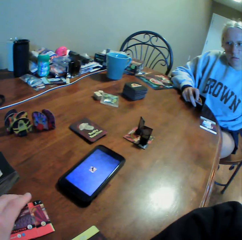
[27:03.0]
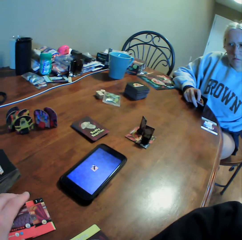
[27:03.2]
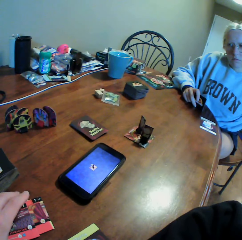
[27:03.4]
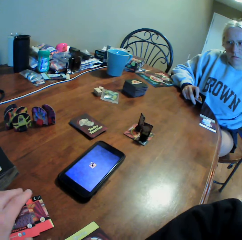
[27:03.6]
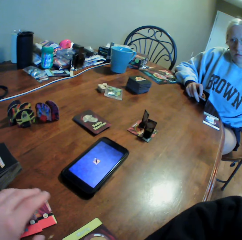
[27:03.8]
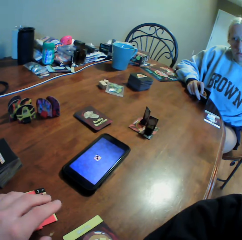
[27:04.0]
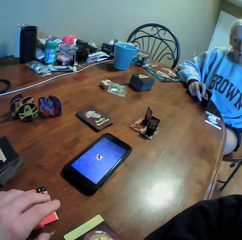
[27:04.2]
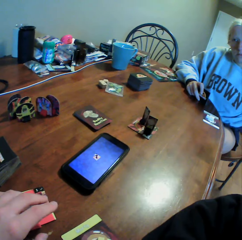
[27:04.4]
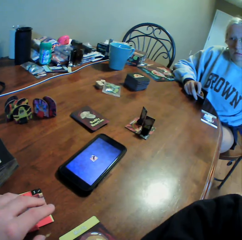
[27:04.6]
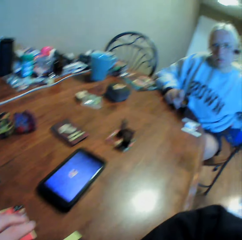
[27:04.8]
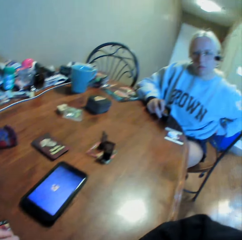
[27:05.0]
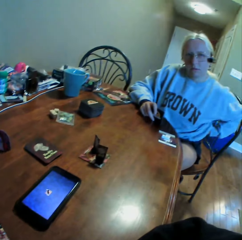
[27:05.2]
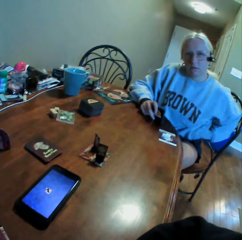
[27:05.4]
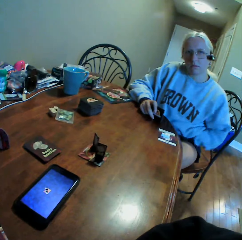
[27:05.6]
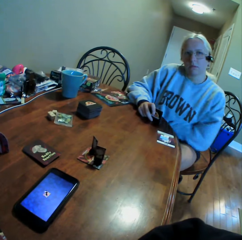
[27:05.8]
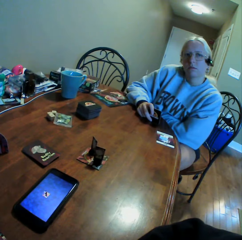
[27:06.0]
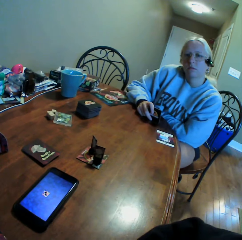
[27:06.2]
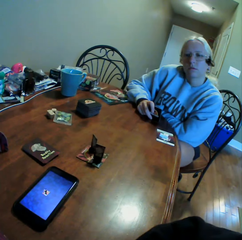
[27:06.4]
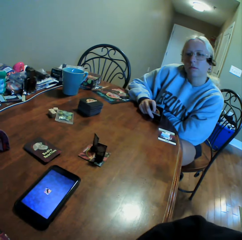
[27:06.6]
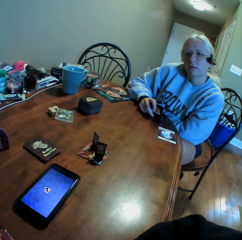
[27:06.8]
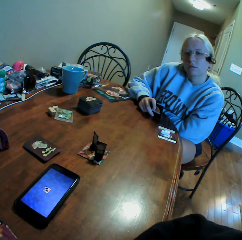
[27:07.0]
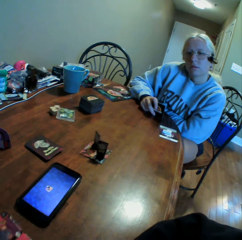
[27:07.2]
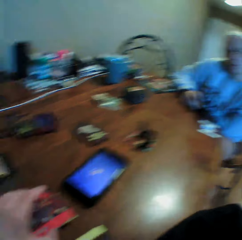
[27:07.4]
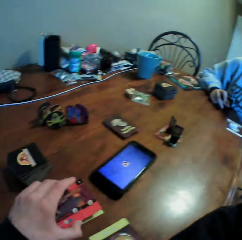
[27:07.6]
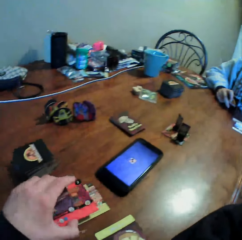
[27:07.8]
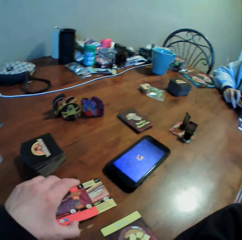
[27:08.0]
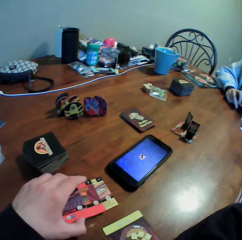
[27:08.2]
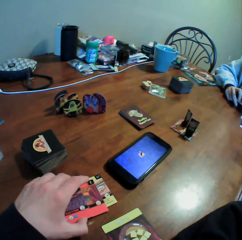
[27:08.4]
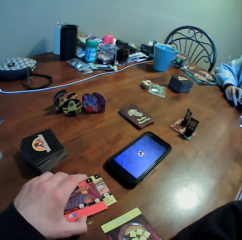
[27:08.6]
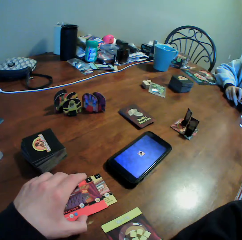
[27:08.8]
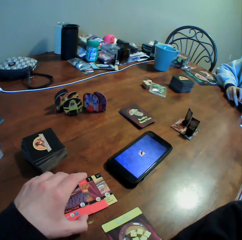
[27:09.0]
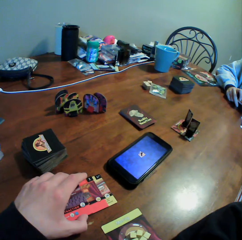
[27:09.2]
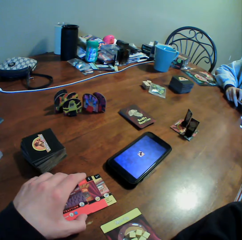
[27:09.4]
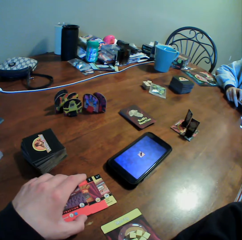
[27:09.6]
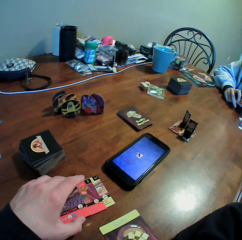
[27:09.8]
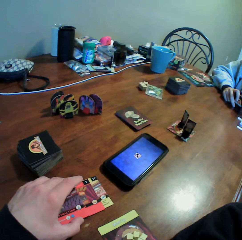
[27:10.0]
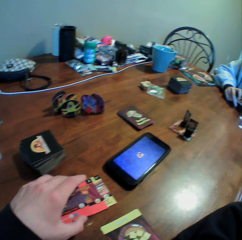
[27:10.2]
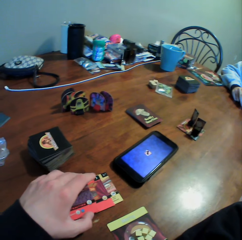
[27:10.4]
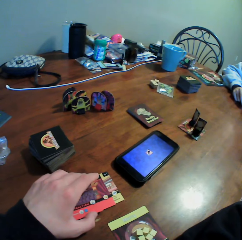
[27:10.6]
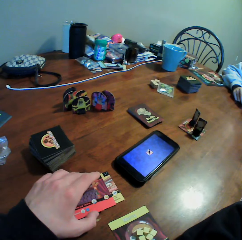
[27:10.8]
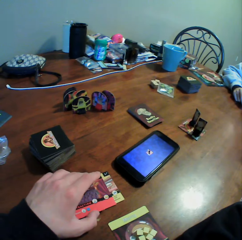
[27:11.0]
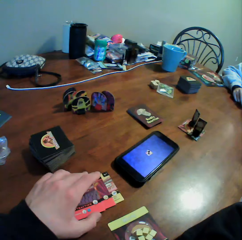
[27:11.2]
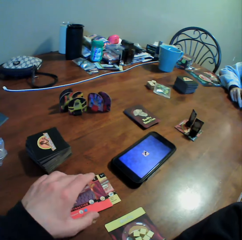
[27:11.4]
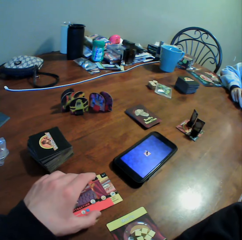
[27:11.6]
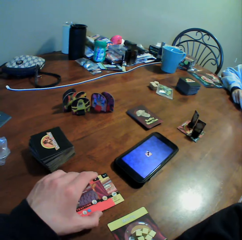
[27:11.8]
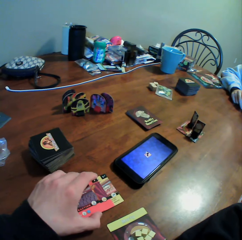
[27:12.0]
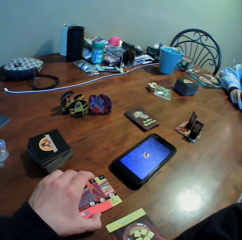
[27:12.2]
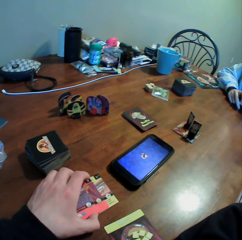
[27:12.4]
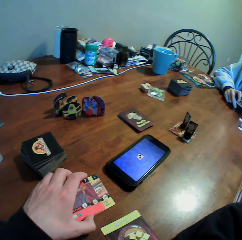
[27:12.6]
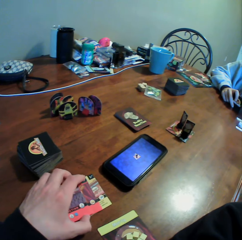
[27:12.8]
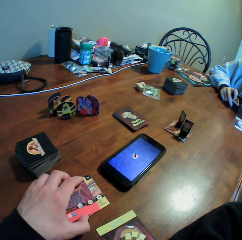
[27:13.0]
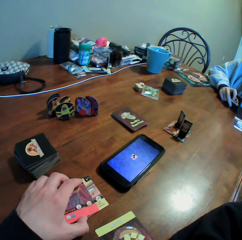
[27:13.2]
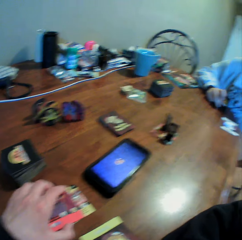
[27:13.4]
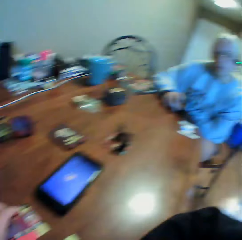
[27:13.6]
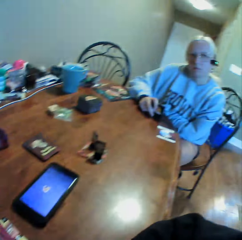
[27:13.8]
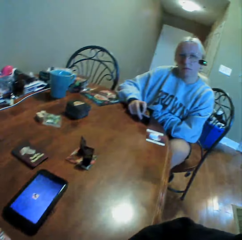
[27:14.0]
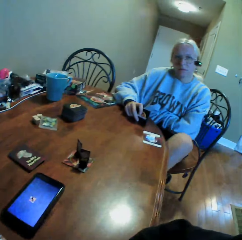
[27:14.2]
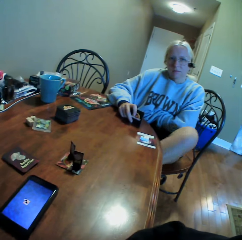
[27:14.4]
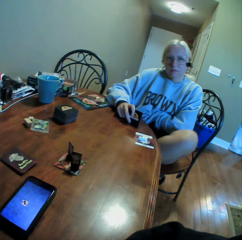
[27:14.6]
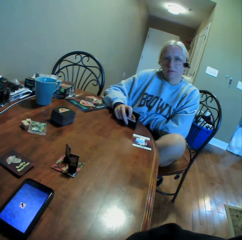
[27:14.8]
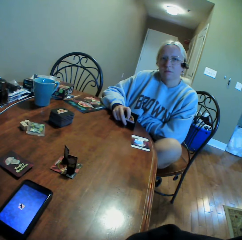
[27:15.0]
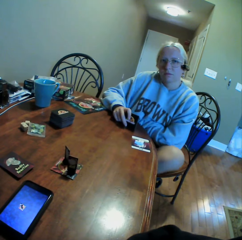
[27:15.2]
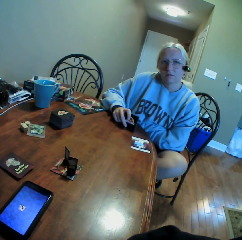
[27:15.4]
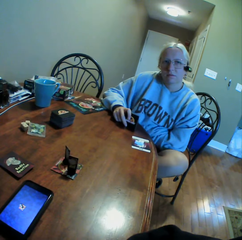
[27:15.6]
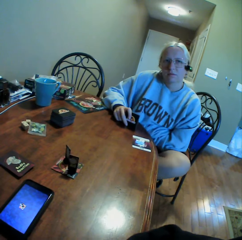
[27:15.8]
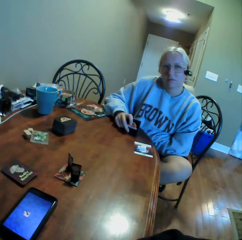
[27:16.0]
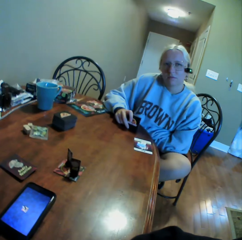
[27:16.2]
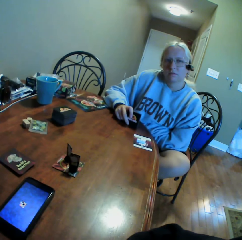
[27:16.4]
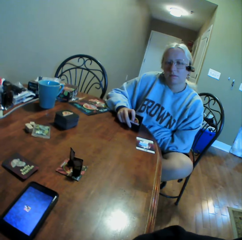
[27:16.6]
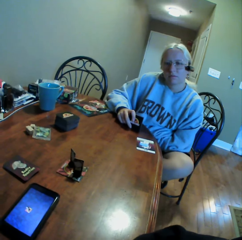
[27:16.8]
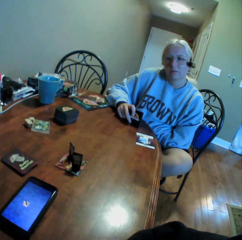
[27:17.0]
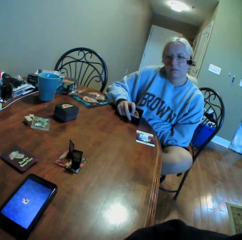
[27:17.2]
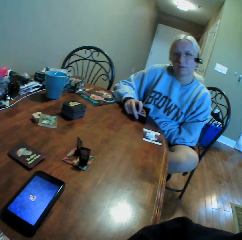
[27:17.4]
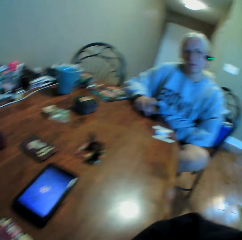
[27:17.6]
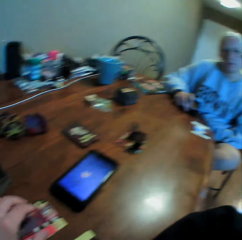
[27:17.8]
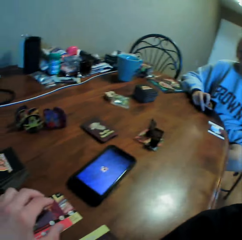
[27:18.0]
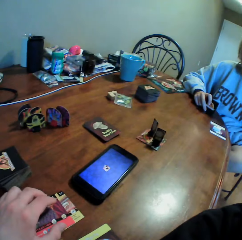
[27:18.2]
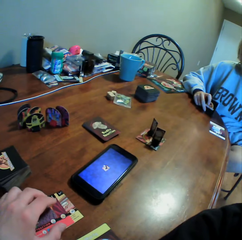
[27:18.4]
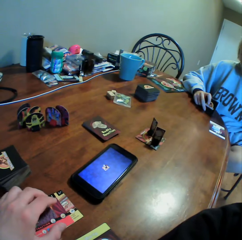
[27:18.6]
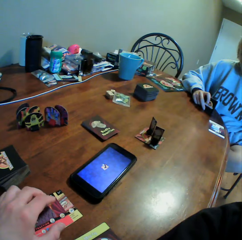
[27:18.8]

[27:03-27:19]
The camera wearer stares at a person. He looks around the table and stares at the cards in his hand. He looks around the house. He stares at the person. A woman moves her leg. The camera wearer does something.

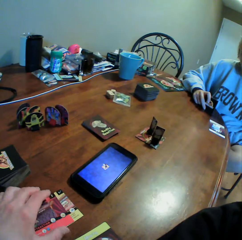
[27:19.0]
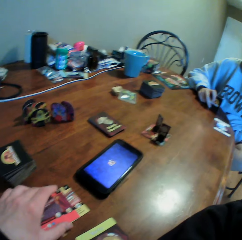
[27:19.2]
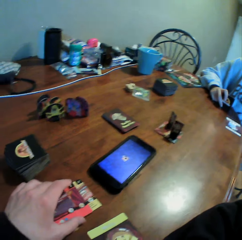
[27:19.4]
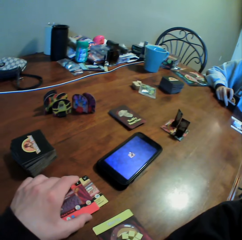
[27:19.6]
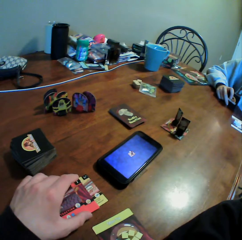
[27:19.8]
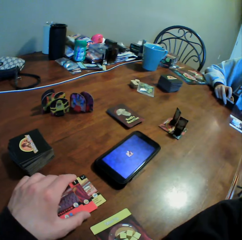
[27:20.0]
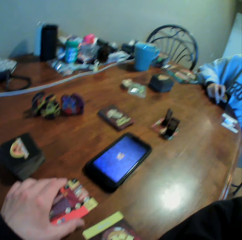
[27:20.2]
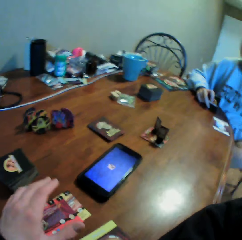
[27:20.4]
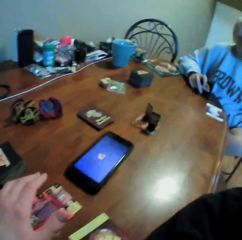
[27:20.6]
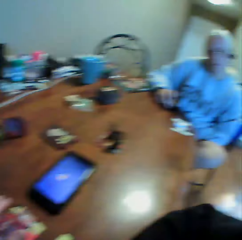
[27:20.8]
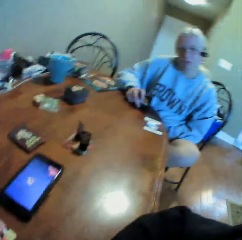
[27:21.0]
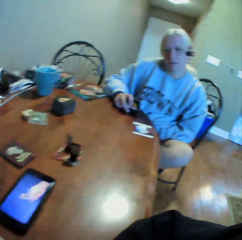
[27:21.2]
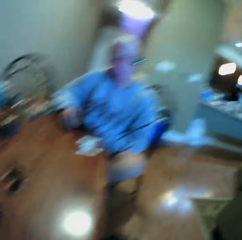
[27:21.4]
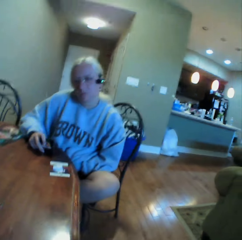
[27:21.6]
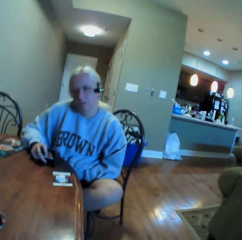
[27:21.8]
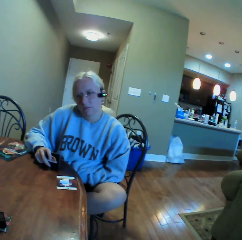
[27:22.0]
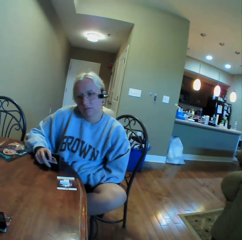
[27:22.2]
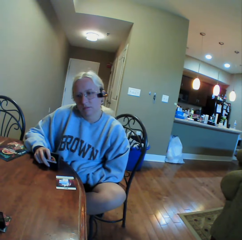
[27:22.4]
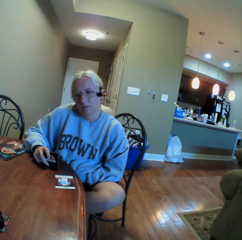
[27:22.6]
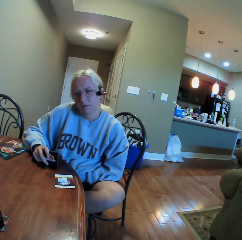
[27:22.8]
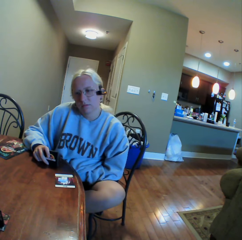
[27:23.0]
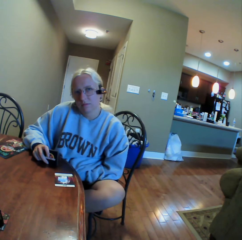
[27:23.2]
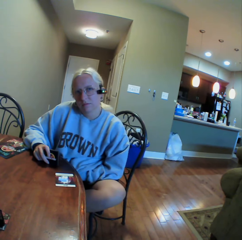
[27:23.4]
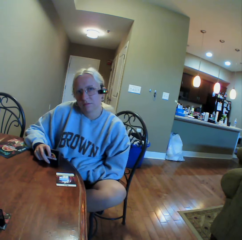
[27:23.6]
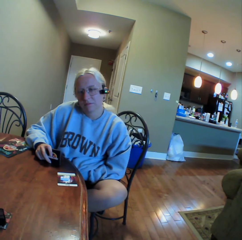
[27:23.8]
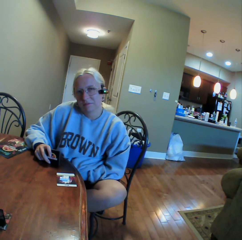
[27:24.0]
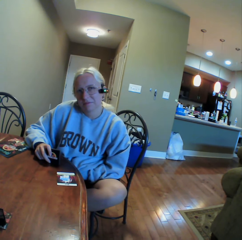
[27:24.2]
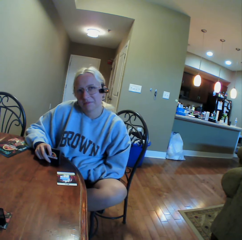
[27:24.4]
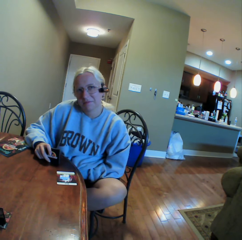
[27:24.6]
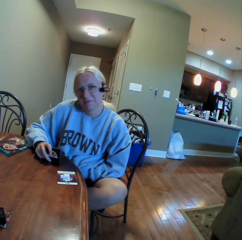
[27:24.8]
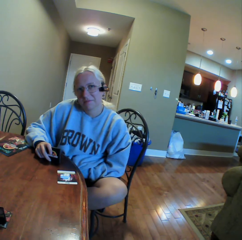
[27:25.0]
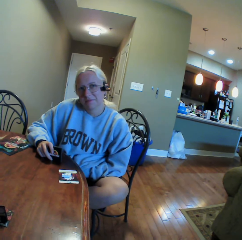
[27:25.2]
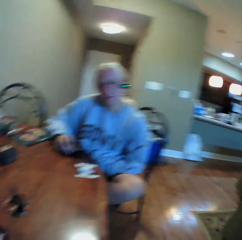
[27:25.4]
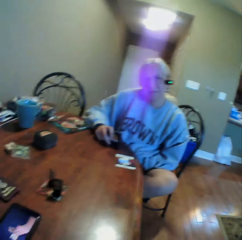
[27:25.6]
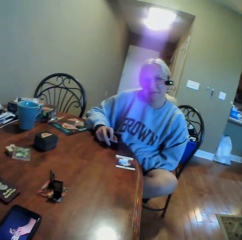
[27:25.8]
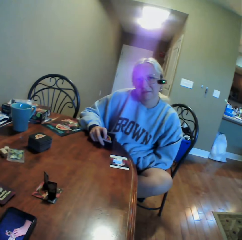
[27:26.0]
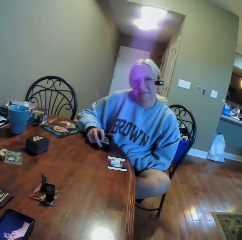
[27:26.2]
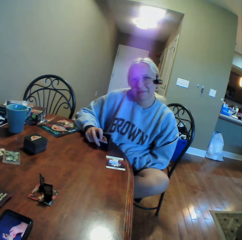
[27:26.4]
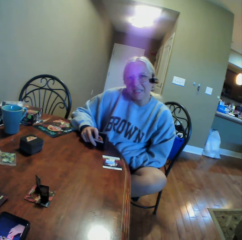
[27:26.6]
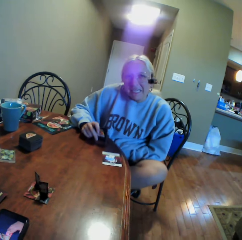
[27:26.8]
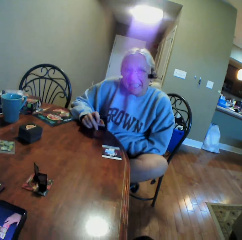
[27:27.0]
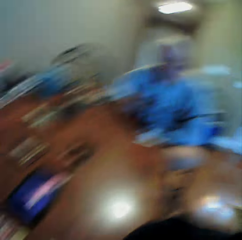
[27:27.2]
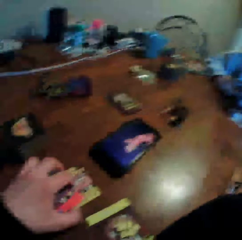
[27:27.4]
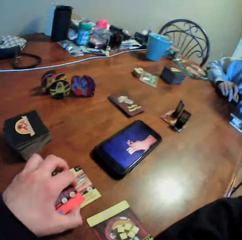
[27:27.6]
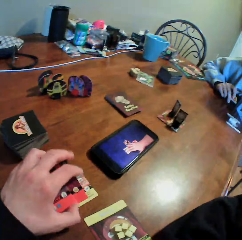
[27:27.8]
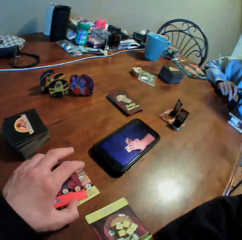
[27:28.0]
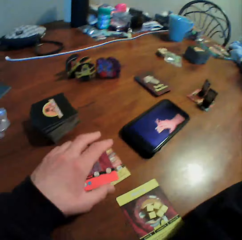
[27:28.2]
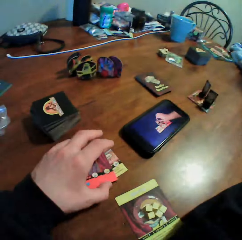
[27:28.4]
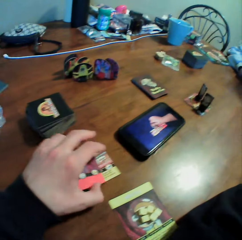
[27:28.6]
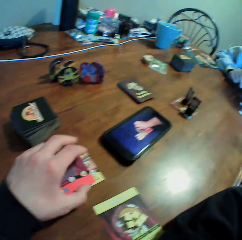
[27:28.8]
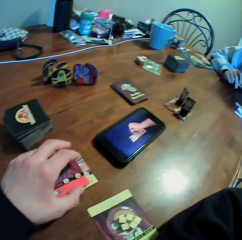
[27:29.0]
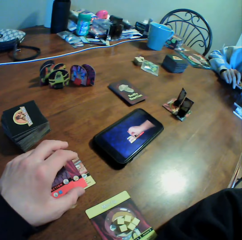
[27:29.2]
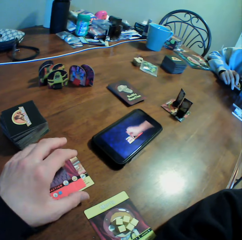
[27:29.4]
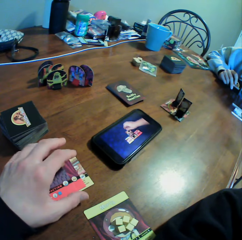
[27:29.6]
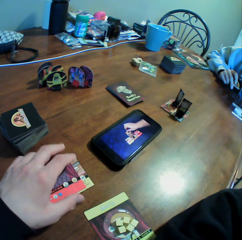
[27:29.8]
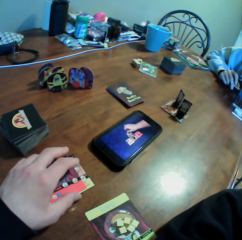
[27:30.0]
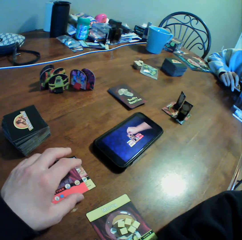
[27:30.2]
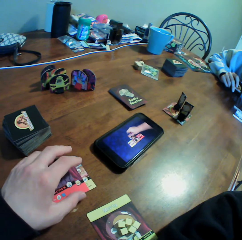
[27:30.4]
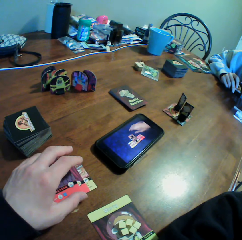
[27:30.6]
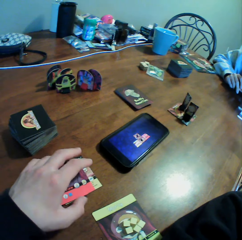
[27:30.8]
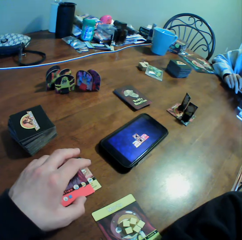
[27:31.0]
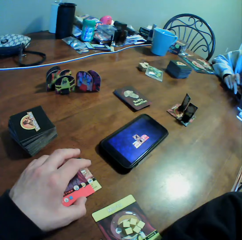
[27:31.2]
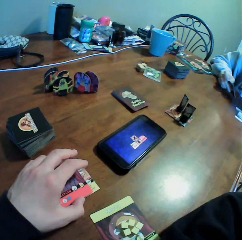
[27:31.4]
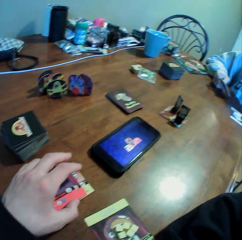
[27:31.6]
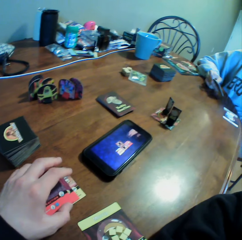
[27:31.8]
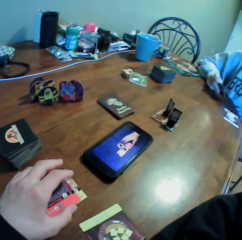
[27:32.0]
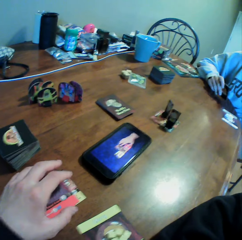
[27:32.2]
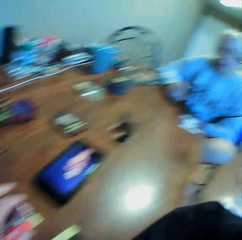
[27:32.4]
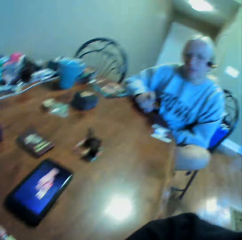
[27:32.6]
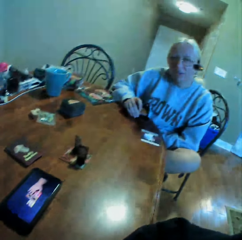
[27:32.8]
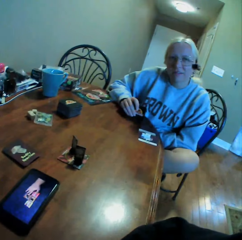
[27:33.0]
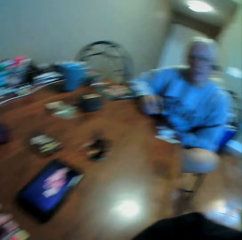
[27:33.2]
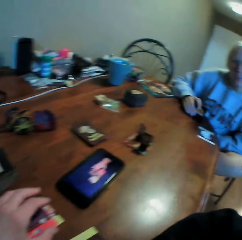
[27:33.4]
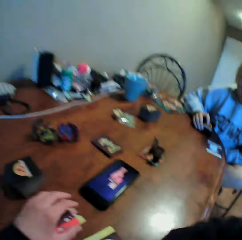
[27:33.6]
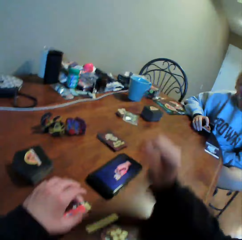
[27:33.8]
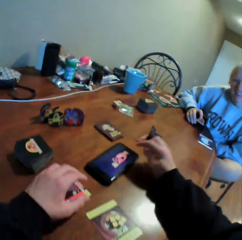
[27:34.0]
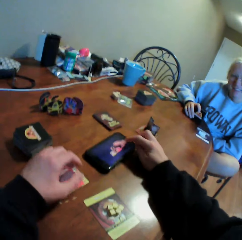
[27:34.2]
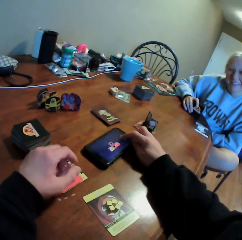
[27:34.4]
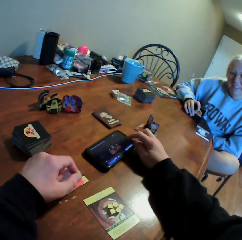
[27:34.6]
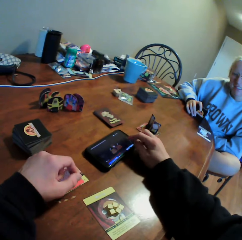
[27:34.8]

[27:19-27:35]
The camera wearer holds cards on the table with his left hand. He looks around and does something. A woman moves around. The woman laughs. The camera wearer holds the cards on the table. He moves the cards on the table. The woman looks at a card. The camera wearer looks around.
